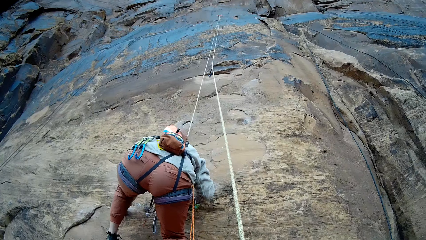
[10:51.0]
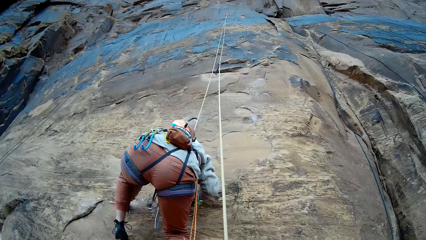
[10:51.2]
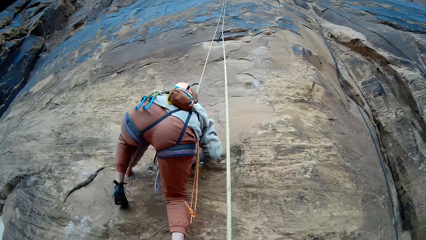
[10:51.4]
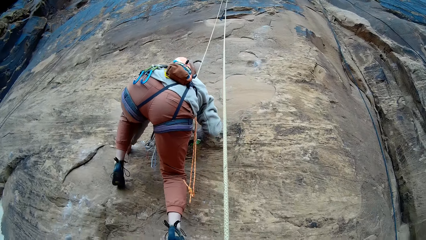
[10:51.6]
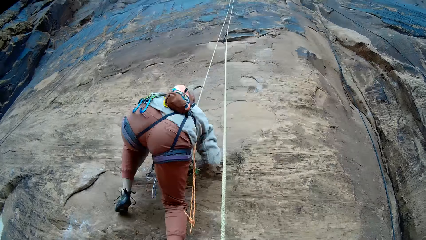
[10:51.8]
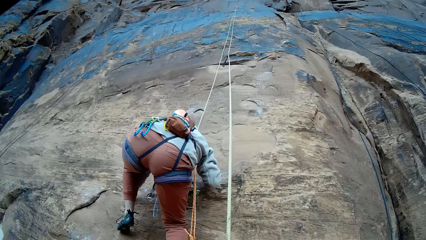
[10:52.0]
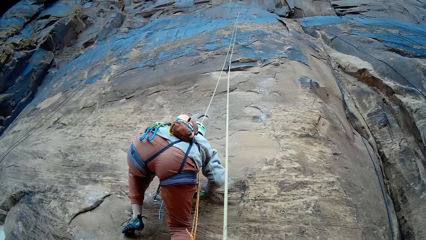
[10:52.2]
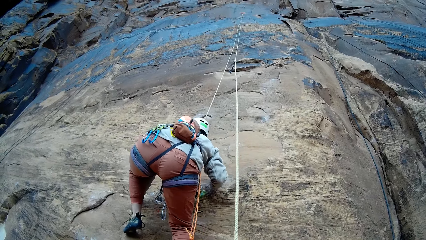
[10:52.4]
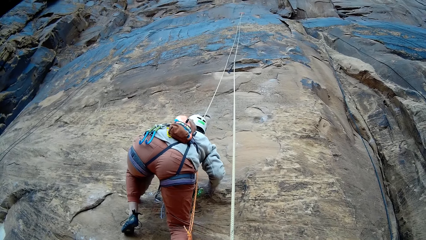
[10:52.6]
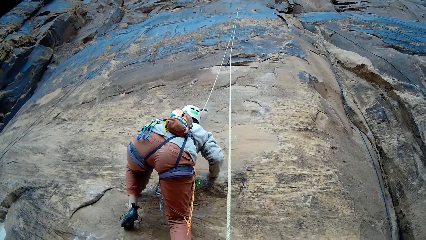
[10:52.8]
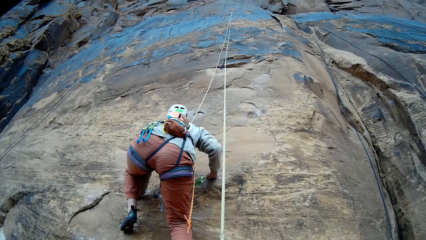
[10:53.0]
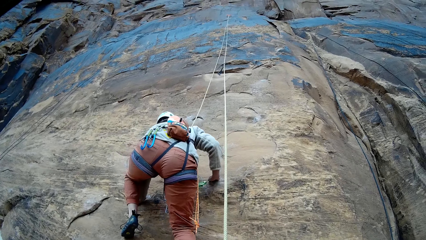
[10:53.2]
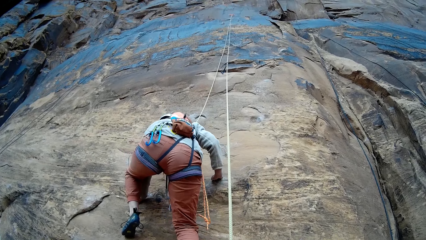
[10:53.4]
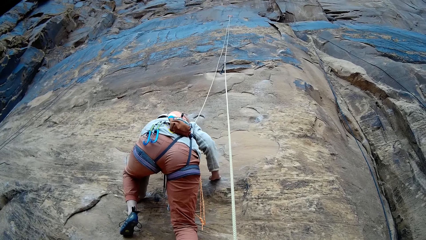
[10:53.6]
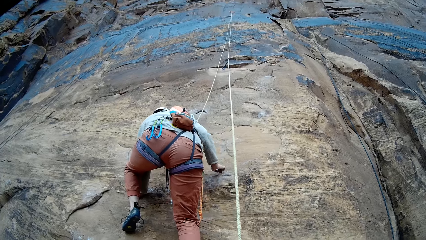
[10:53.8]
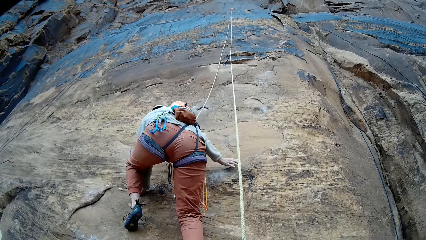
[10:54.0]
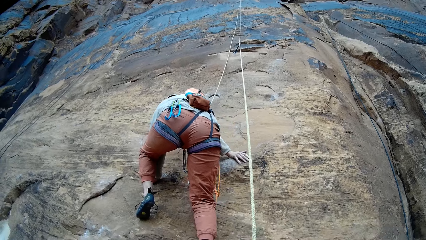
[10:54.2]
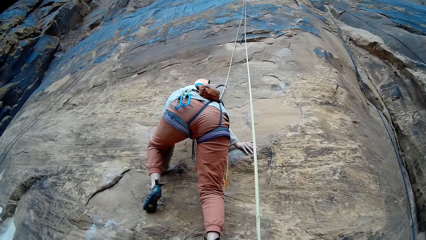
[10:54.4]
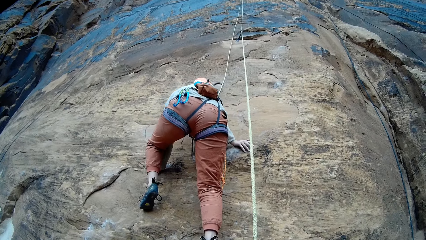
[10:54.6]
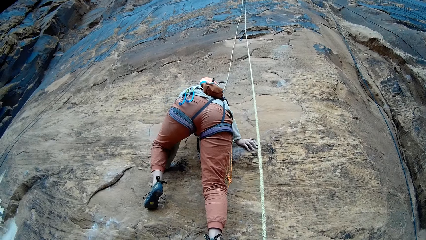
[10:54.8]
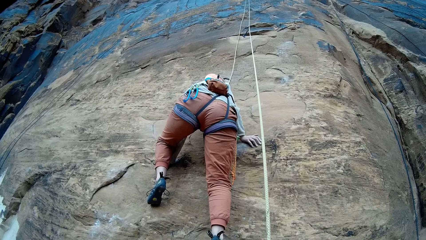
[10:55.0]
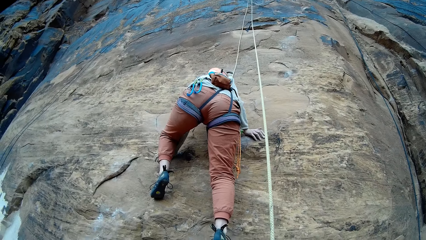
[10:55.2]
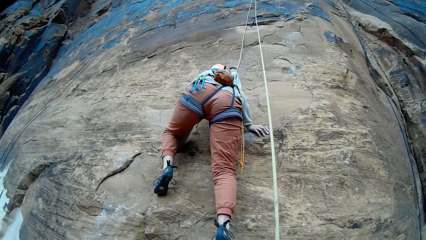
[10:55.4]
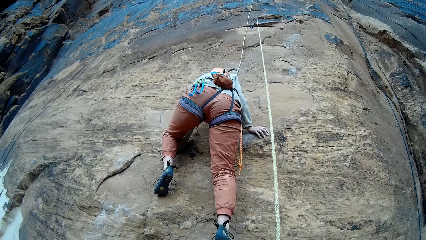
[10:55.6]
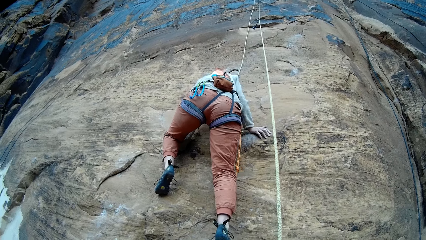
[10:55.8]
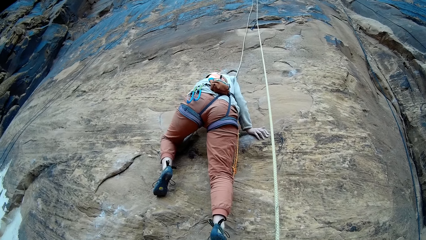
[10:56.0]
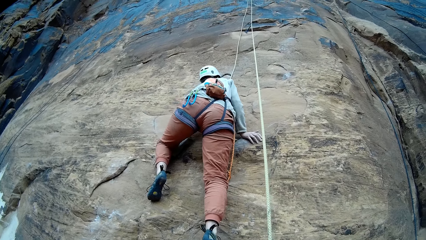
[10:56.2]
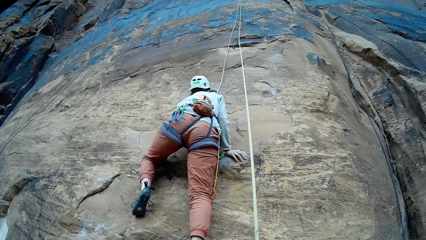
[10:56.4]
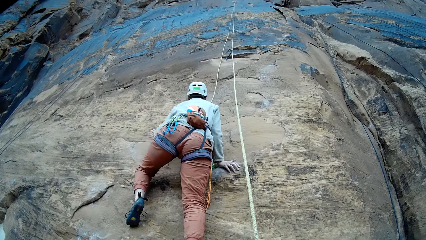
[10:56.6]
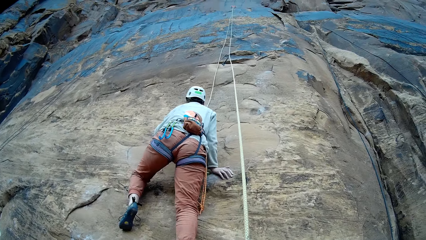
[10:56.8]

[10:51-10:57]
The woman climbs.

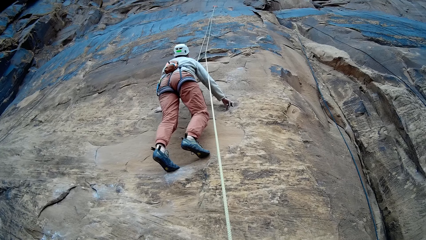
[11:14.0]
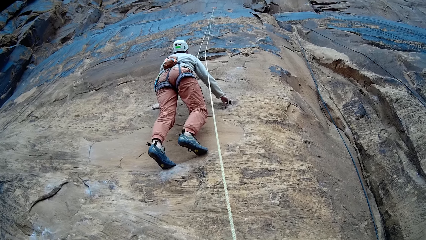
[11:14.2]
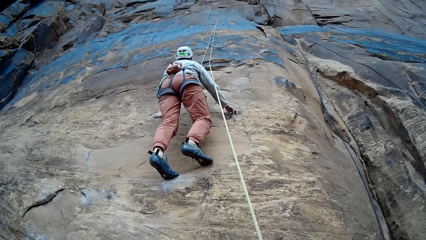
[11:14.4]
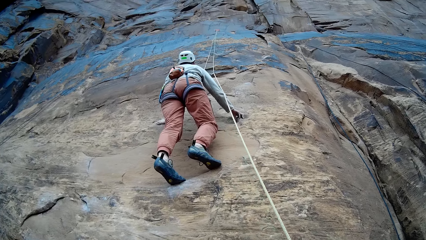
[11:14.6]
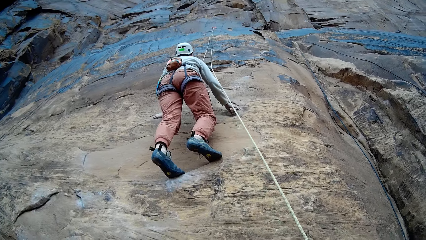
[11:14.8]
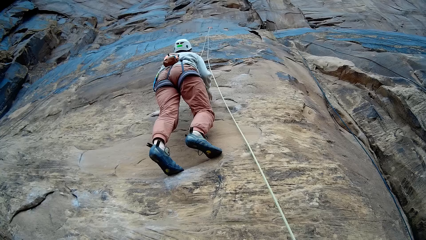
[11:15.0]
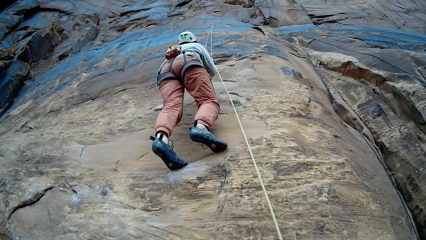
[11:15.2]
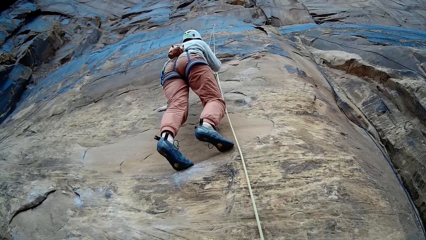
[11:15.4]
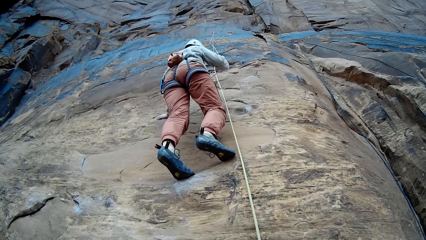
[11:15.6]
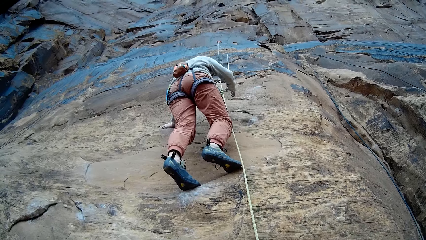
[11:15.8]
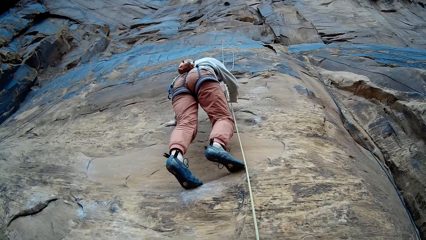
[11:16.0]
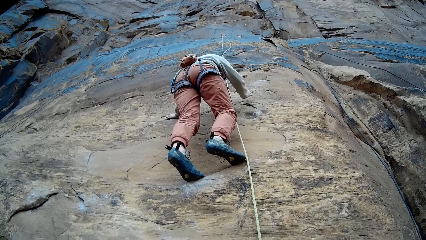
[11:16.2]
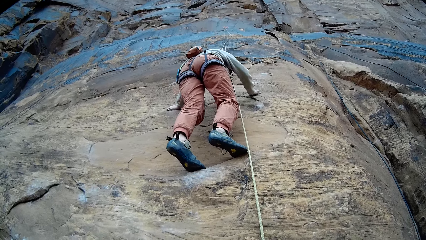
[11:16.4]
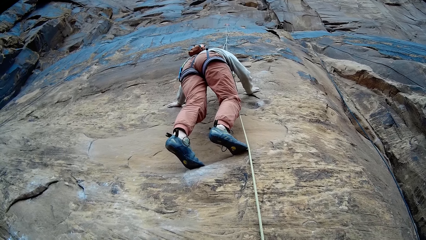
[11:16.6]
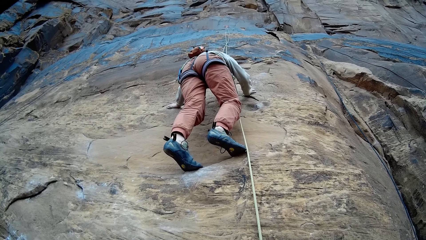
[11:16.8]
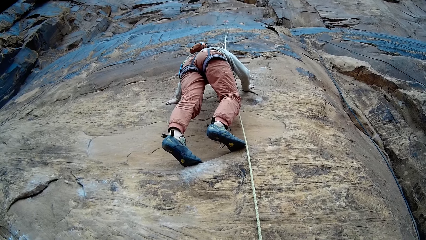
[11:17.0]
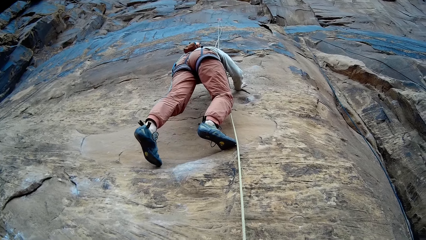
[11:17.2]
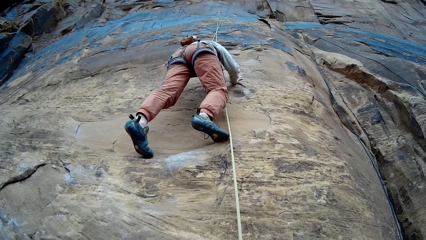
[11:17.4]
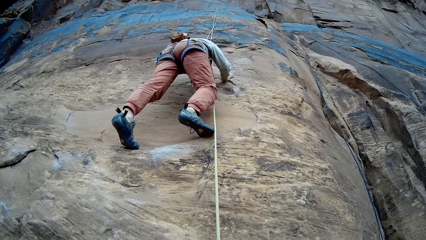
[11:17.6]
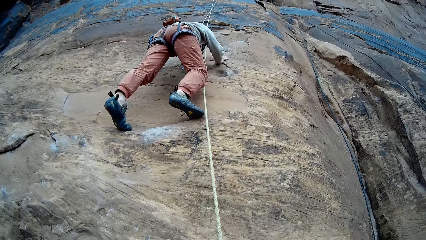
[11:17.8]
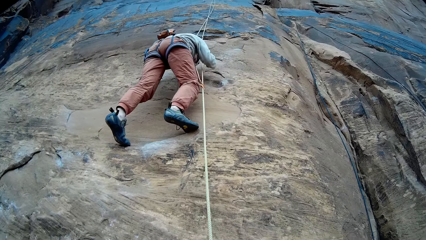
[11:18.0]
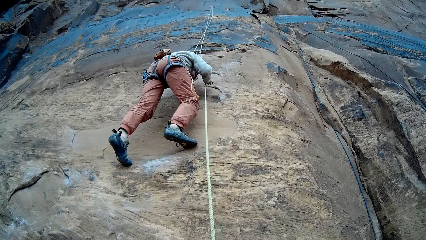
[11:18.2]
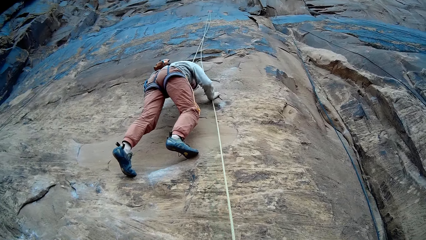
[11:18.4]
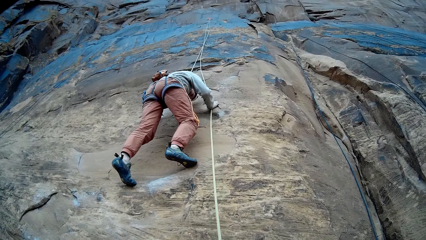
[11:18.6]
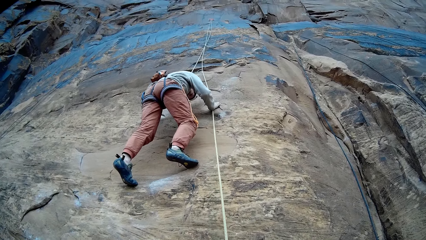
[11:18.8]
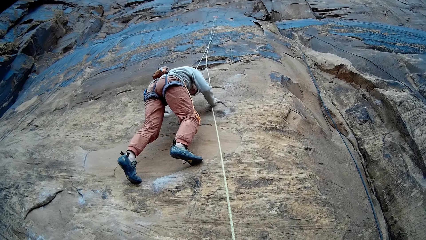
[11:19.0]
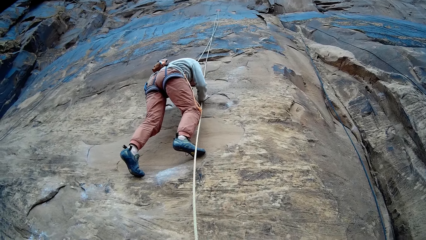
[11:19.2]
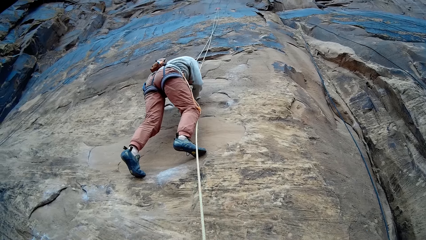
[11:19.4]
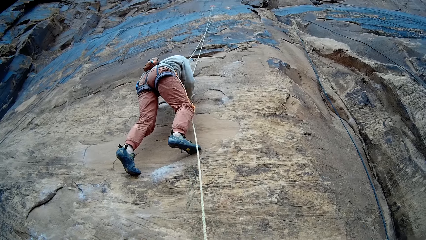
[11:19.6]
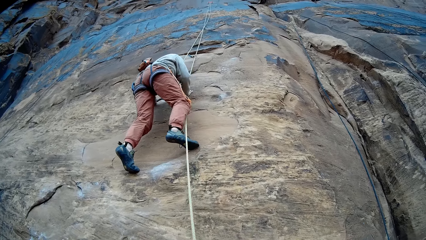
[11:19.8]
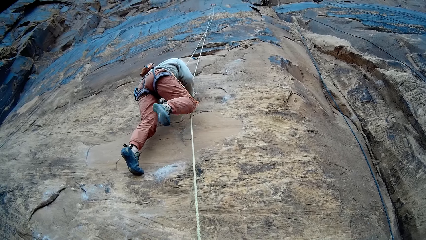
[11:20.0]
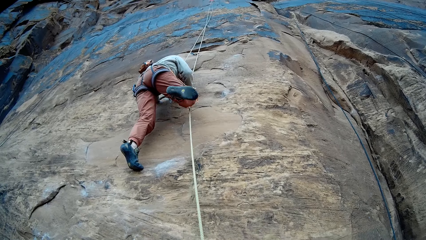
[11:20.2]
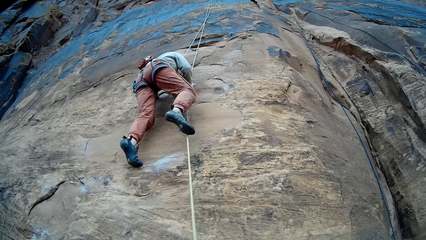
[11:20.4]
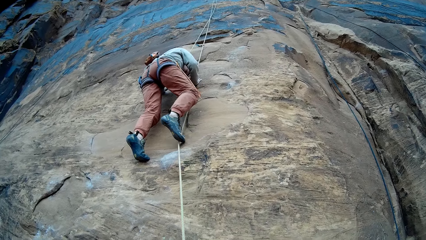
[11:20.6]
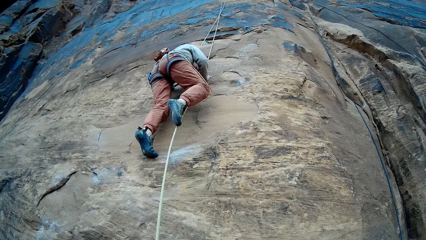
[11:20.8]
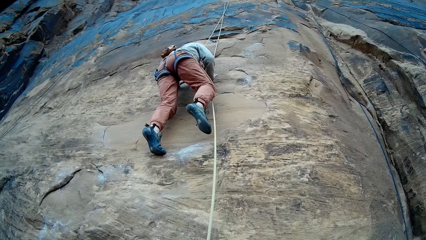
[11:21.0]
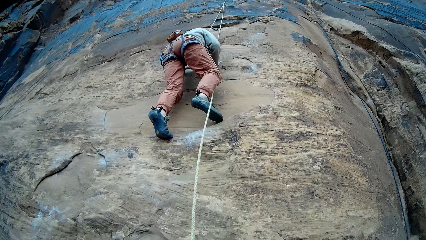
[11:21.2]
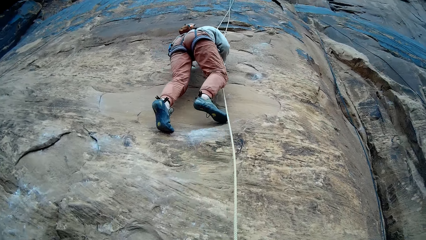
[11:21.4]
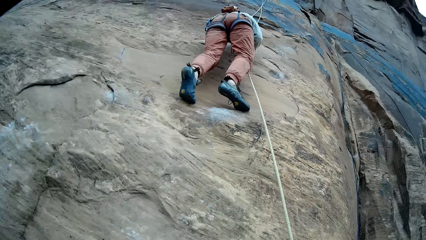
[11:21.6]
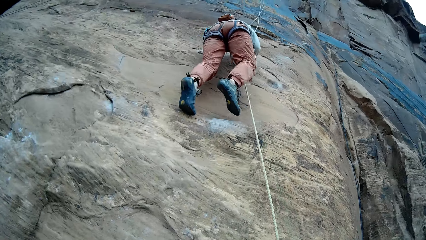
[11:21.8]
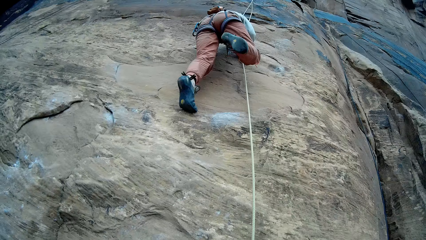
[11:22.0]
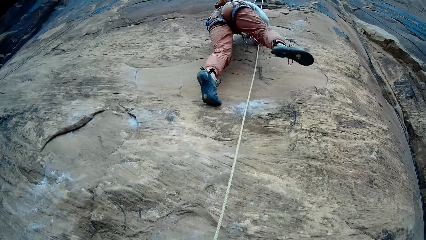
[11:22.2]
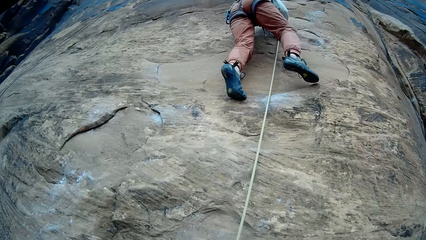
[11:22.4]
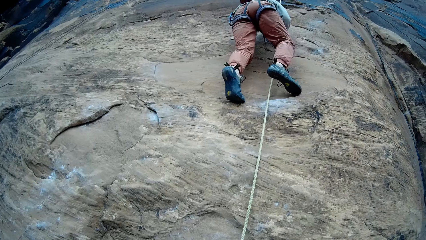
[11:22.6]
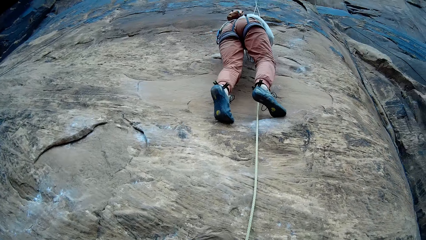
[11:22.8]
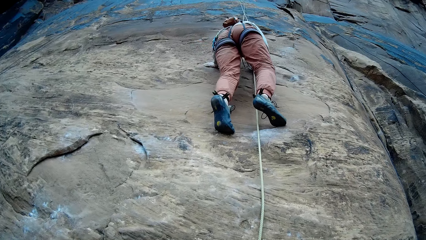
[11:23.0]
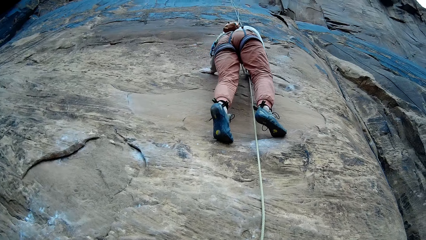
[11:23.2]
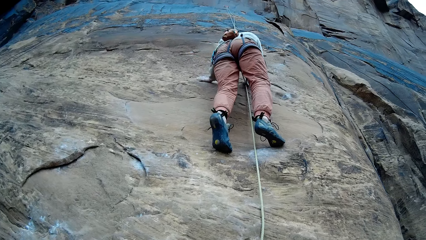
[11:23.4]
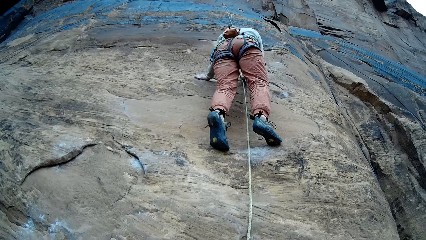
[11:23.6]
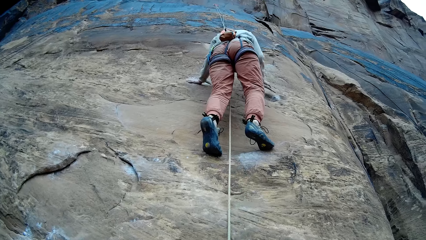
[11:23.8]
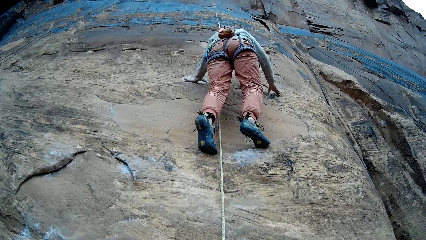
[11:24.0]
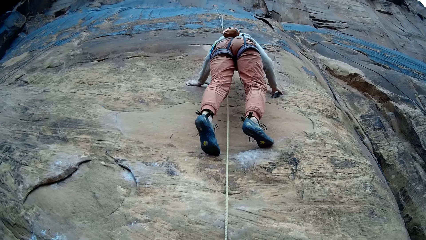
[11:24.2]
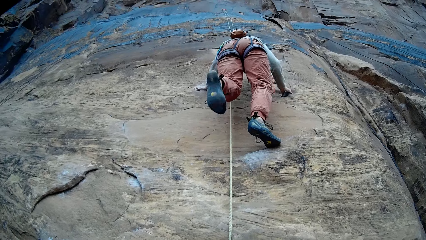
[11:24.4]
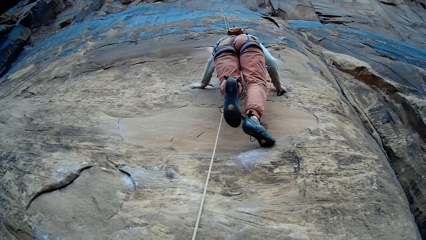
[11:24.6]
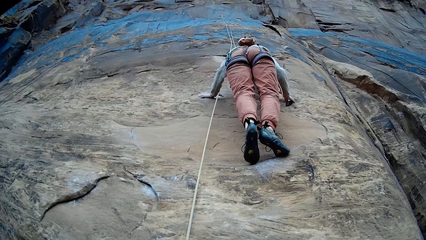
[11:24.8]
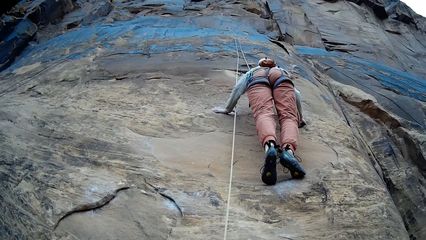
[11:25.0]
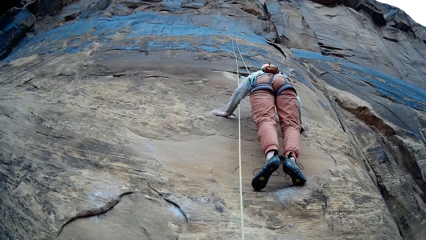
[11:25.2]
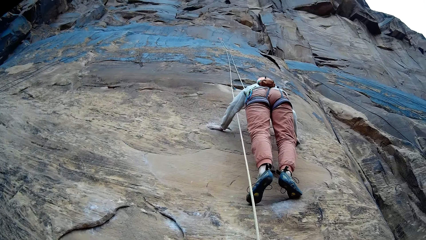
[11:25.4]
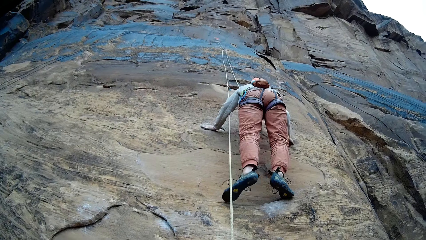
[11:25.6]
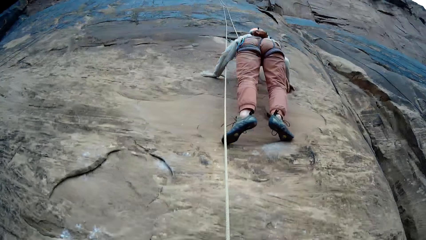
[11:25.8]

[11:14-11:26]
The woman touches the rope, skips rope, and climbs.
